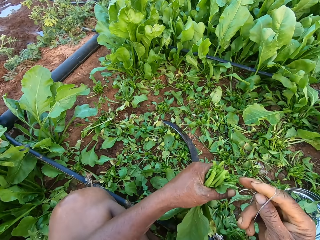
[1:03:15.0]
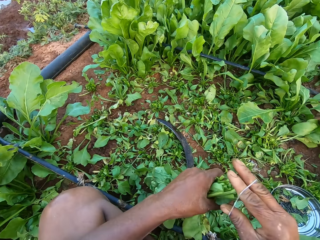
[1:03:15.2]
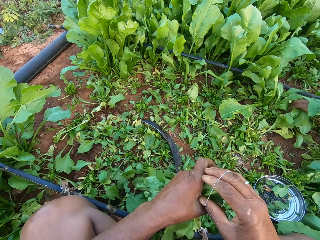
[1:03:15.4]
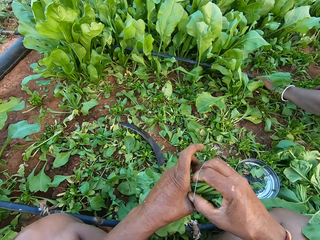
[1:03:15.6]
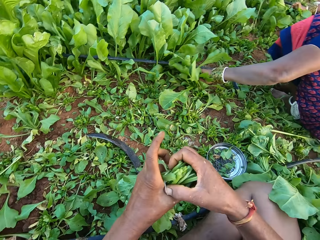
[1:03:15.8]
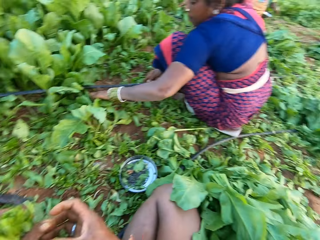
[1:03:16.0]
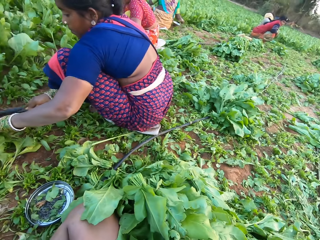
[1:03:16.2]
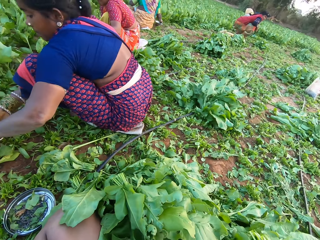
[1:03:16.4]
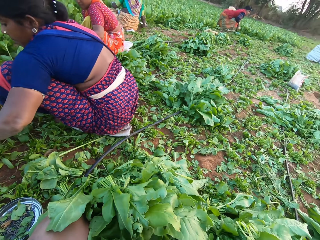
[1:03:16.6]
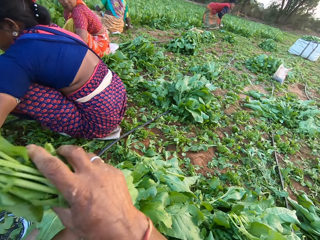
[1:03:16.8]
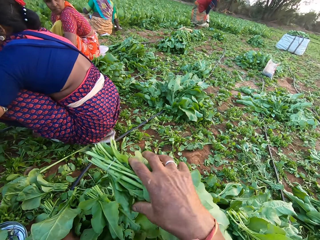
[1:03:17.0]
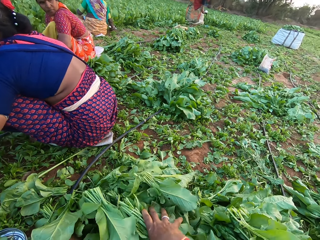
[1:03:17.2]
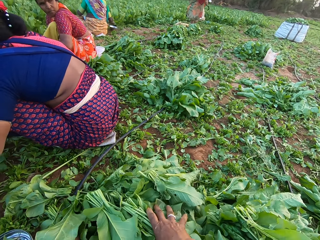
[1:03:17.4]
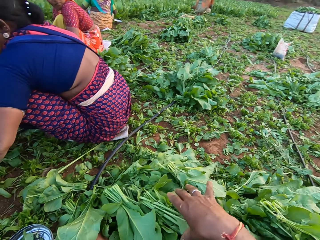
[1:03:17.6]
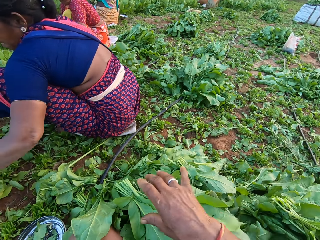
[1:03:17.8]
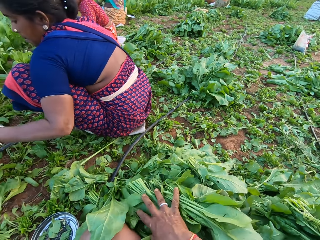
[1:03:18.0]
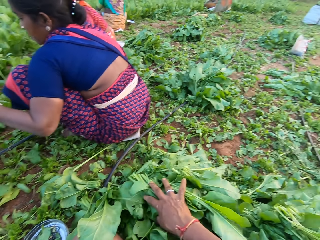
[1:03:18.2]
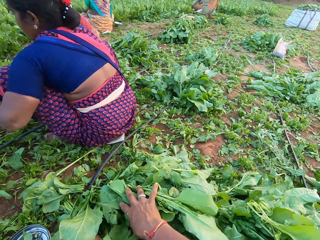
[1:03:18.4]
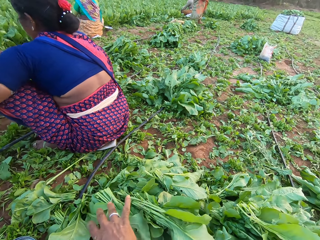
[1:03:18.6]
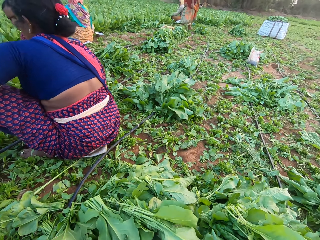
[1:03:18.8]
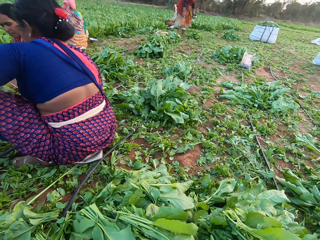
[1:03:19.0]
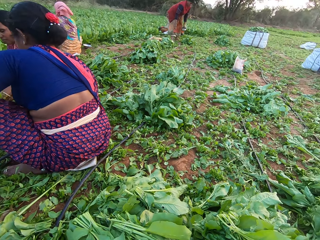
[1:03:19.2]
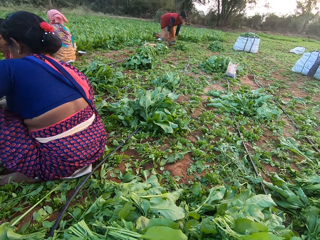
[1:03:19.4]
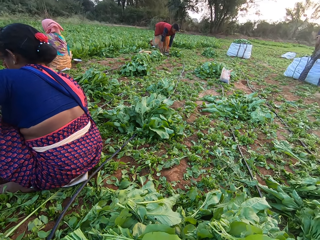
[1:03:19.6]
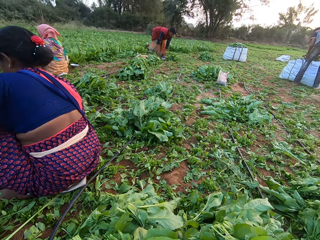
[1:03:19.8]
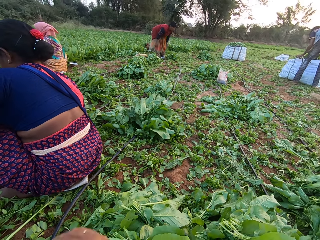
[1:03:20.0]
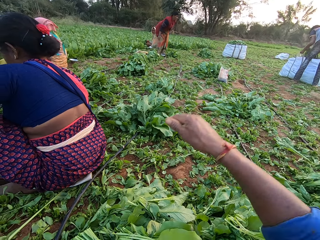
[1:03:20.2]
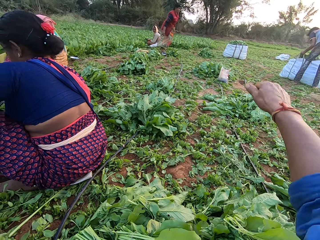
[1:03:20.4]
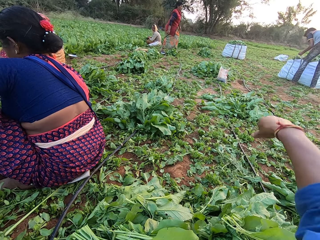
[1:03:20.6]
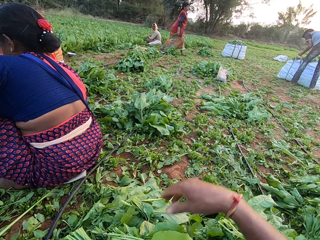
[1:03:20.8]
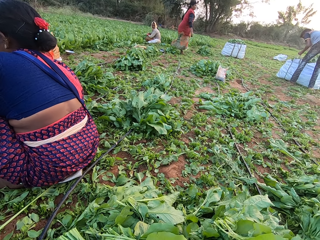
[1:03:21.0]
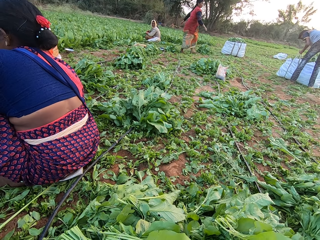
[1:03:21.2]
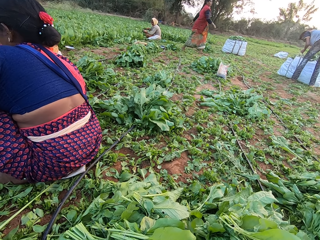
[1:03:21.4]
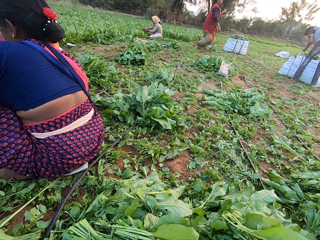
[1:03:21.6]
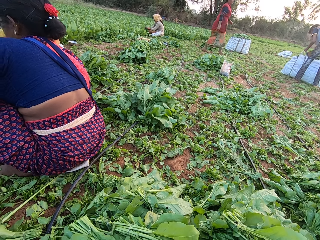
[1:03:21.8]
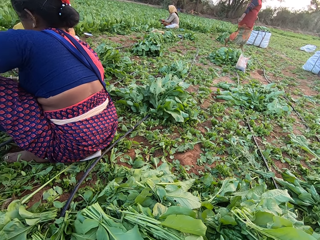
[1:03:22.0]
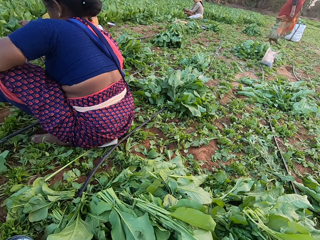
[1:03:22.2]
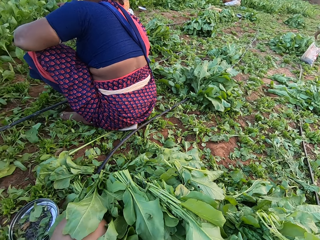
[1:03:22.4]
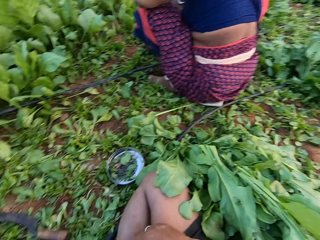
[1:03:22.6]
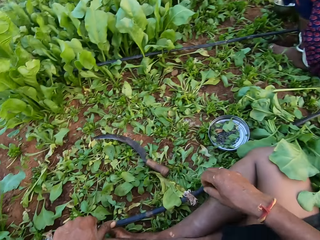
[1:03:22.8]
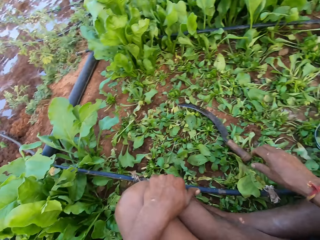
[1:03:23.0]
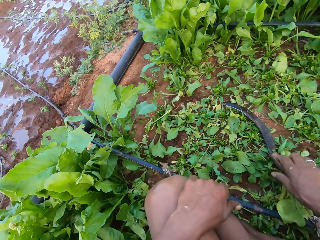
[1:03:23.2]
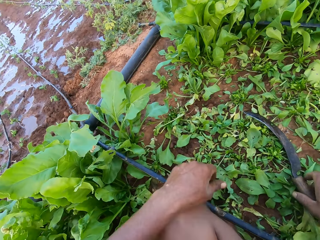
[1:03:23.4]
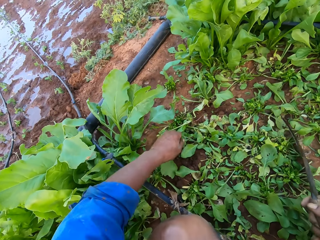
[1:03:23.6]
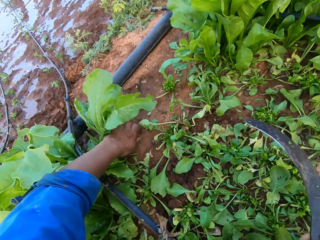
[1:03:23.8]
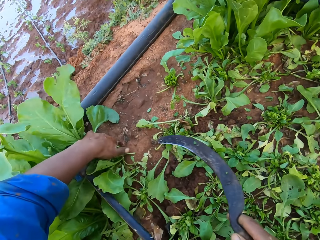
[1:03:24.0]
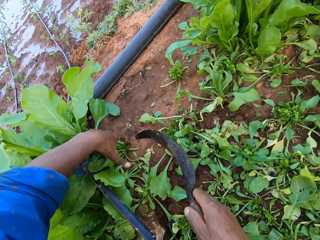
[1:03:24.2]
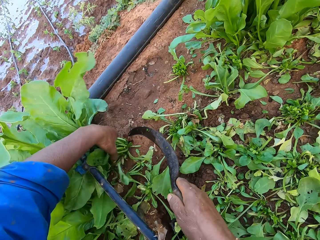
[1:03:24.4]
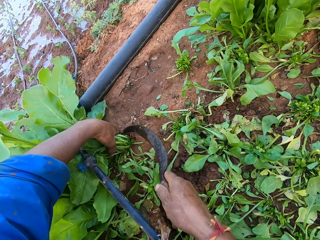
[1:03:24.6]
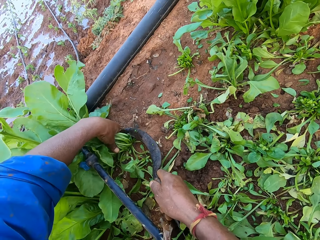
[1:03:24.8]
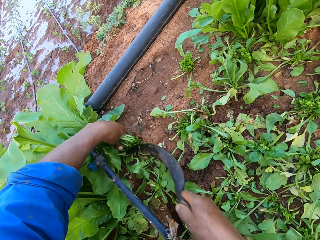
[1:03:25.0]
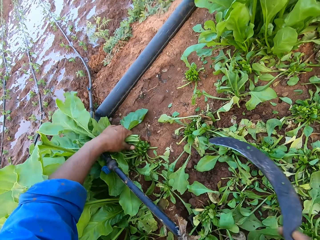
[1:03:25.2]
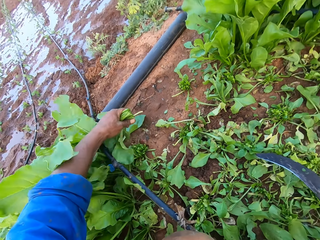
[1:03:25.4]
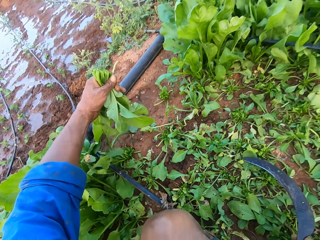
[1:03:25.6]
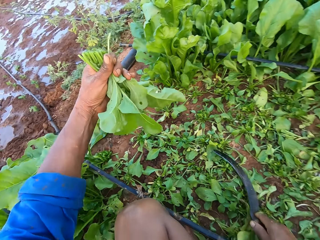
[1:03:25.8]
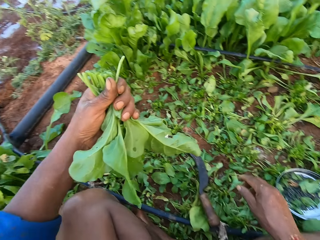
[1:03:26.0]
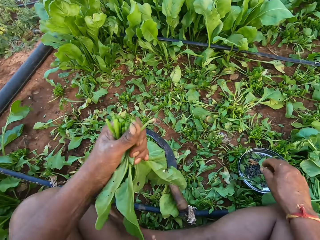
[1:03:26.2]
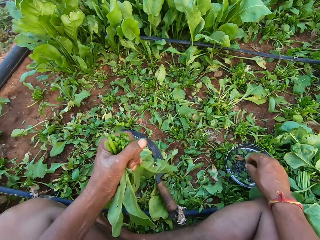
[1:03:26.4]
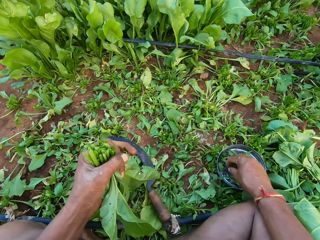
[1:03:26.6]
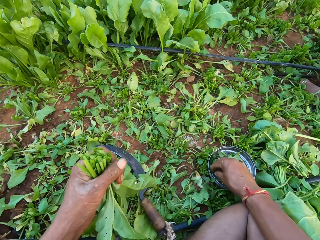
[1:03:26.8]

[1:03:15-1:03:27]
The camera wearer stretches the rubber band with his hands. He wraps the rubber band around his right hand. He ties the vegetables. He drops the bunch of vegetables on the farmland with his right hand. He adjusts the pile of vegetables on the farmland with his right hand. He touches the vegetables on the ground. He stretches the hand. He picks the sickle from the farmland with his right hand. He holds a bunch of vegetables on the farmland with his left hand. He cuts the vegetables with the sickle in his right hand. He drops the sickle on the farmland with his right hand.

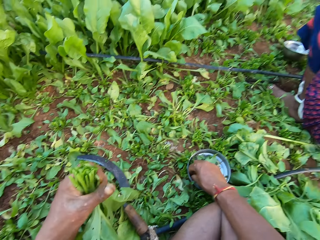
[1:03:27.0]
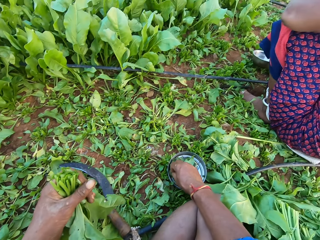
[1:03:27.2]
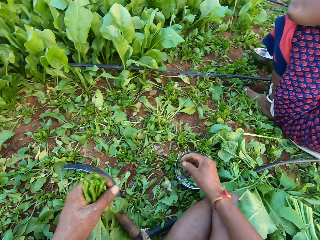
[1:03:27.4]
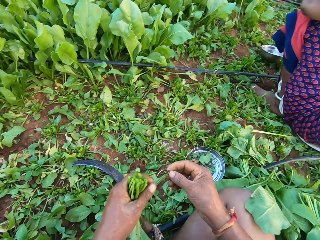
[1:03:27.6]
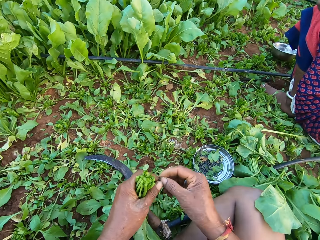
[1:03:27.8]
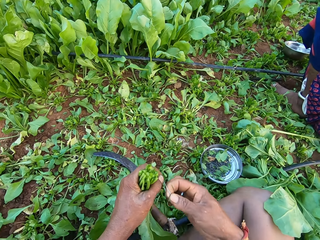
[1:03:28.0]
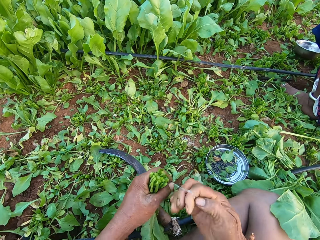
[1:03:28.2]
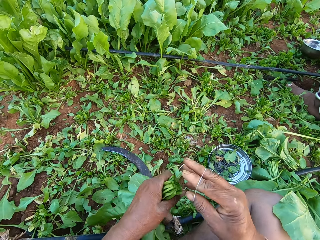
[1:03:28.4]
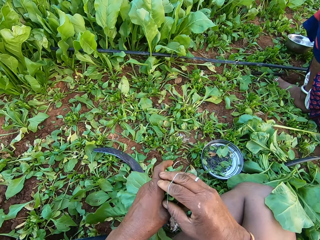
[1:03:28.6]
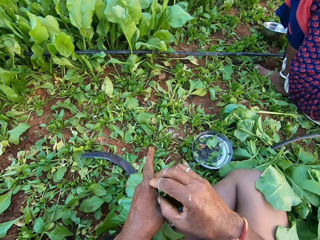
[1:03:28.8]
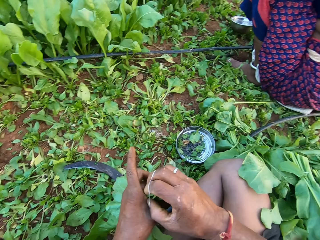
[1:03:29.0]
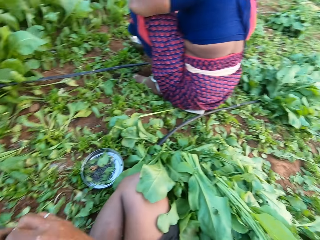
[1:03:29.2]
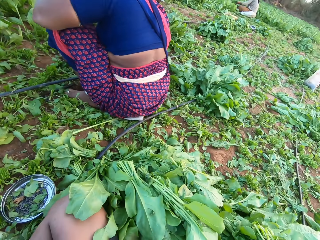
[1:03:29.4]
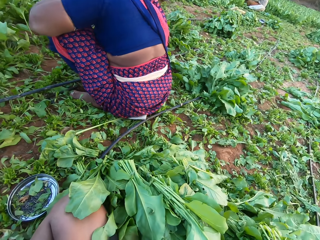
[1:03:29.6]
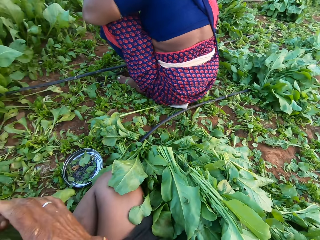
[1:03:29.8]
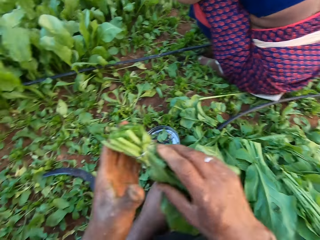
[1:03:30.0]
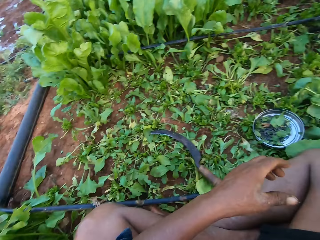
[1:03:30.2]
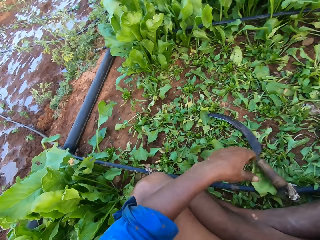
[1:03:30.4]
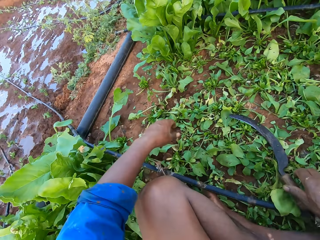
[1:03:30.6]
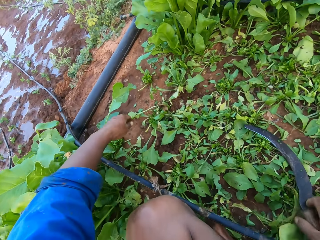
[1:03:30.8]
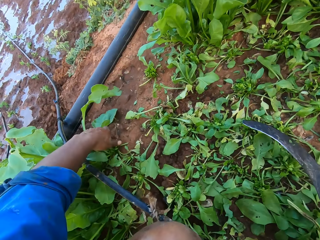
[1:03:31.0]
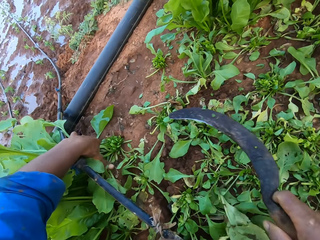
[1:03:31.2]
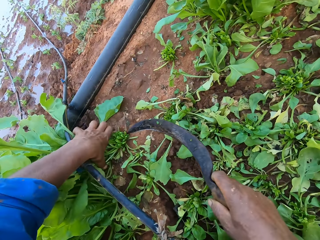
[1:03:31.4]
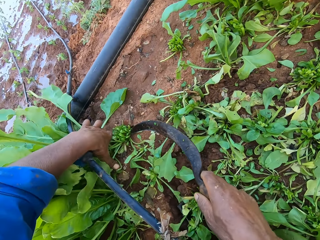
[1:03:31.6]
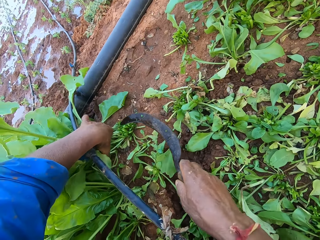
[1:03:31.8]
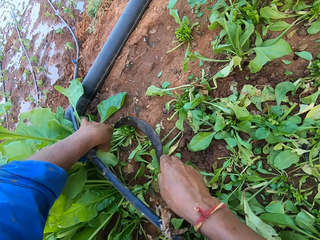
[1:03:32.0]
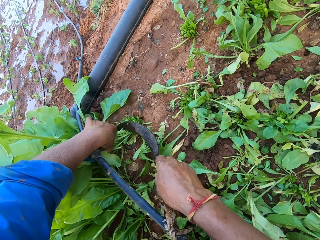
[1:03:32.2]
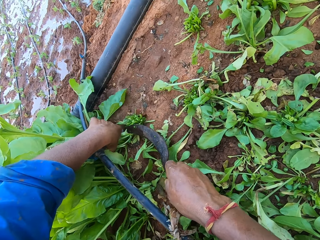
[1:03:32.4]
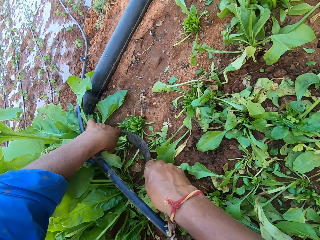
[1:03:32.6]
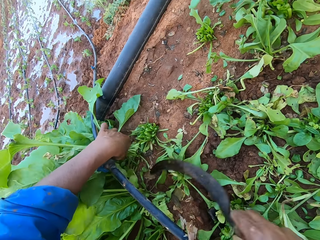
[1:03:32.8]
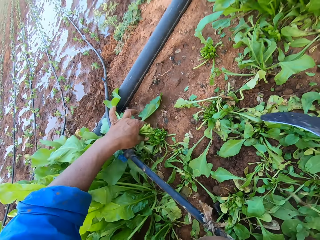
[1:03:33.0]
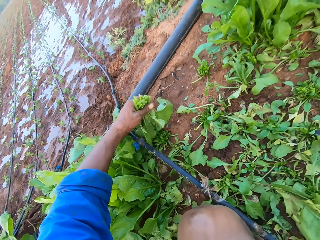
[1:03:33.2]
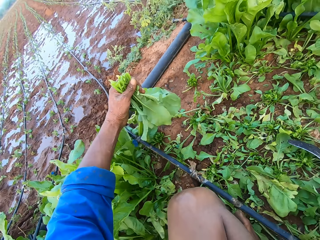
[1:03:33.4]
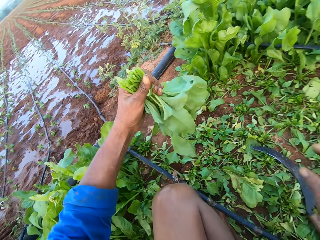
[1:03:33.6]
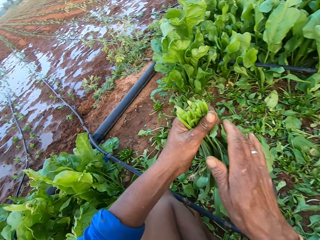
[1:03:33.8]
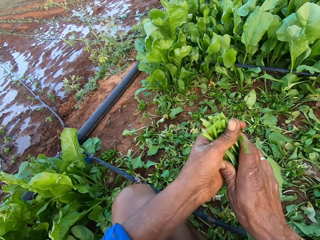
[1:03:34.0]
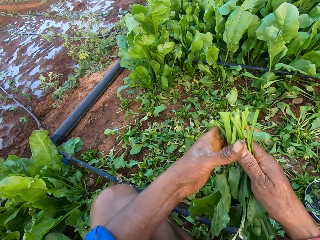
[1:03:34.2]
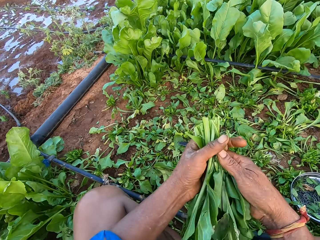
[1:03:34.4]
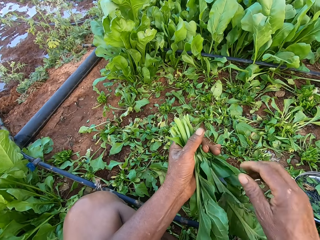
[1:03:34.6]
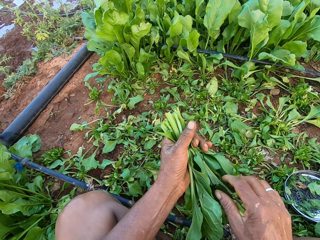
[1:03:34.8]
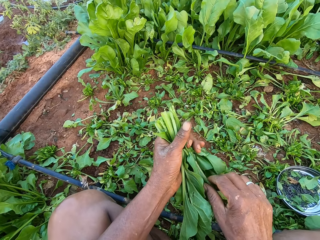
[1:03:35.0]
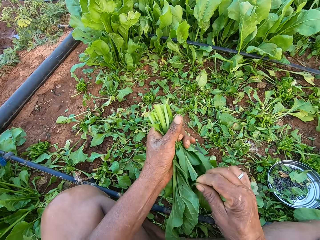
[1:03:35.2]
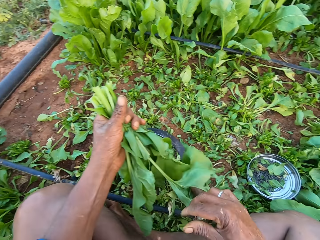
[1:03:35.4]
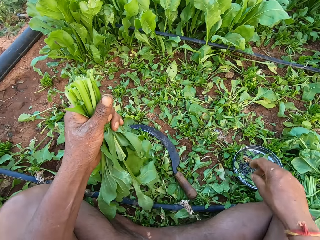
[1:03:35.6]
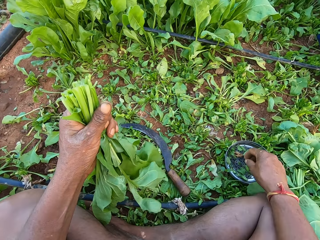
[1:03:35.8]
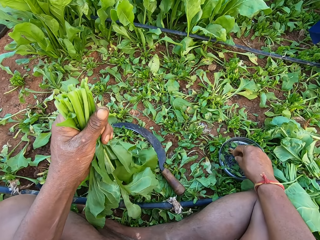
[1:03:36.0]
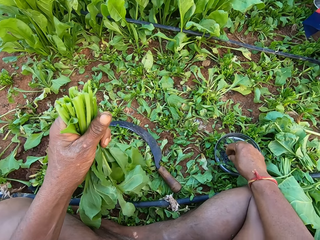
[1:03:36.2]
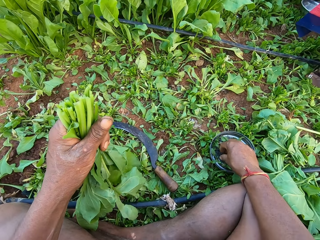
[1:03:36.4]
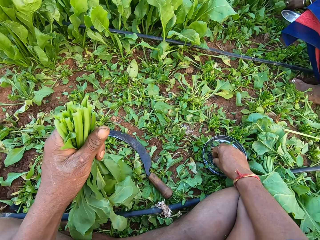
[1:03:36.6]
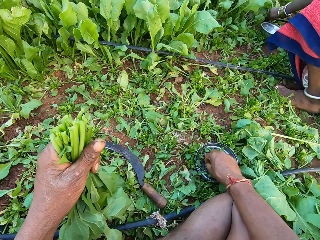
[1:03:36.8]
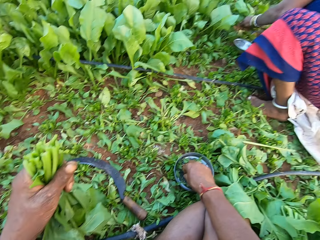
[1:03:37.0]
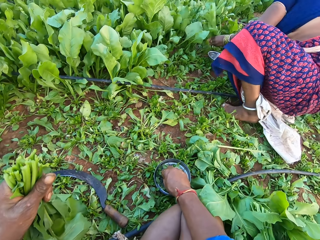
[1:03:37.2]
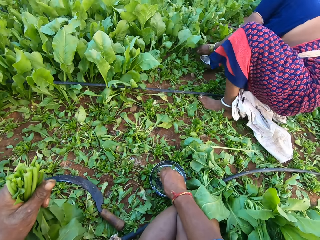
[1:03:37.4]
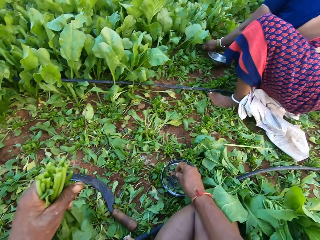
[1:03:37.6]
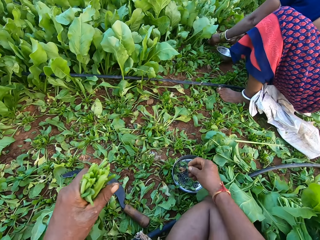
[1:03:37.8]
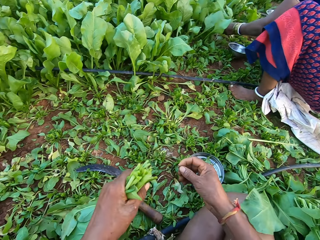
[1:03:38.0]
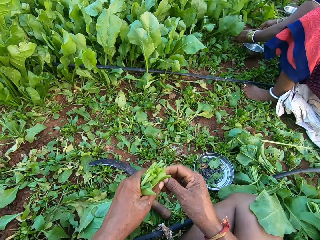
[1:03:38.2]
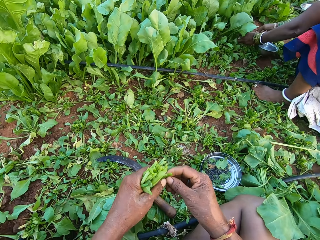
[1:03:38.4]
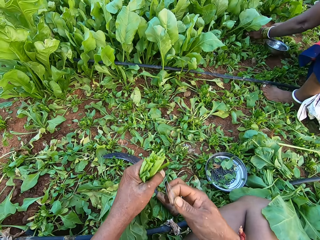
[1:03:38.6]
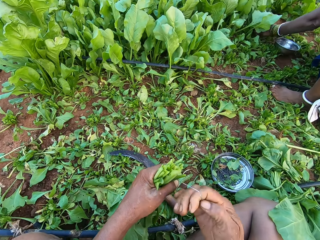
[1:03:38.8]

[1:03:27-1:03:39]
The camera wearer picks a rubber band from the plate on the farmland with his right hand. He stretches the rubber band with his right hand. He ties the bunch of vegetables in his left hand with the rubber band in his right hand. He passes the bunch of vegetables from his left hand to his right hand. He drops the bunch of vegetables on the farmland with his right hand. He picks the sickle from the farmland with his right hand. He holds a bunch of vegetables on the farmland with his left hand. He cuts the vegetables with the sickle in his right hand. He drops the sickle on the farmland with his right hand. He adjusts the bunch of vegetables with both hands. He inspects the vegetables. He picks a vegetable from his left hand with his right hand. He picks a rubber band from the plate on the farmland with his right hand.
